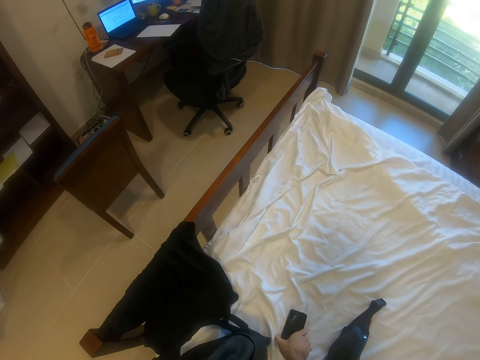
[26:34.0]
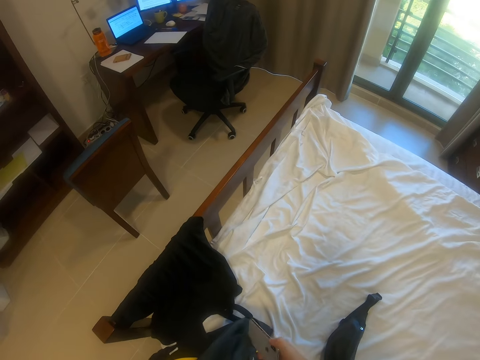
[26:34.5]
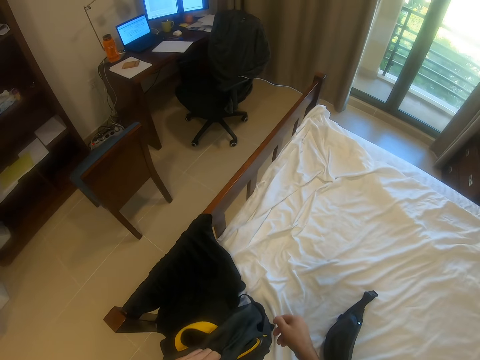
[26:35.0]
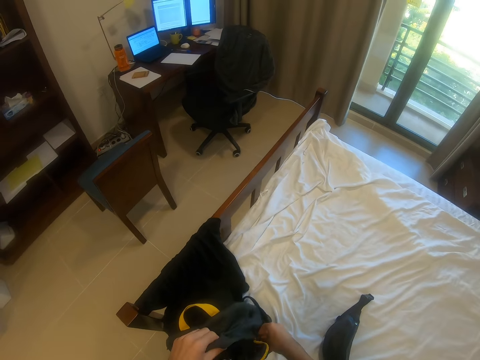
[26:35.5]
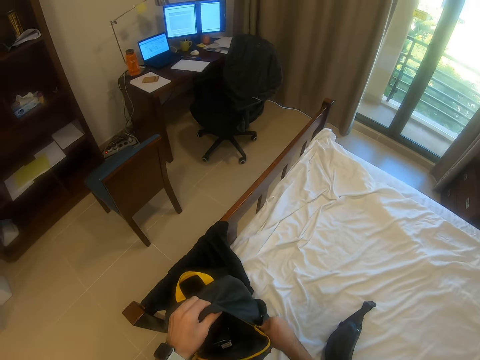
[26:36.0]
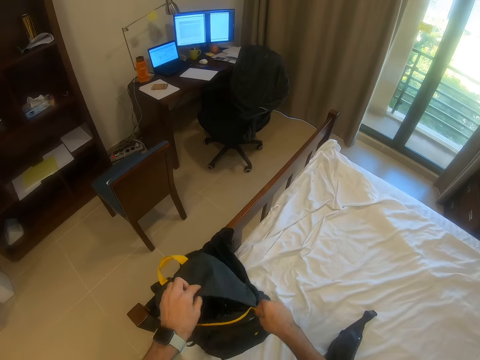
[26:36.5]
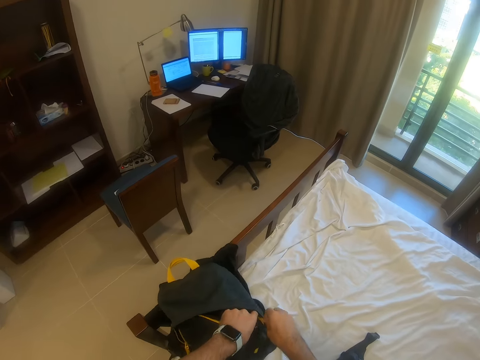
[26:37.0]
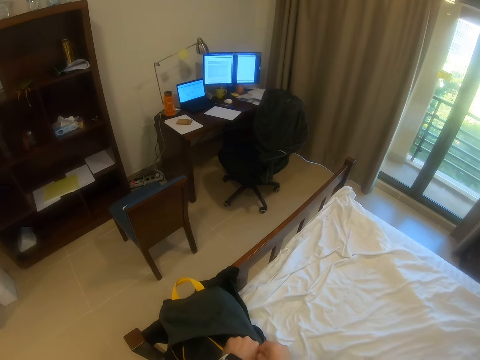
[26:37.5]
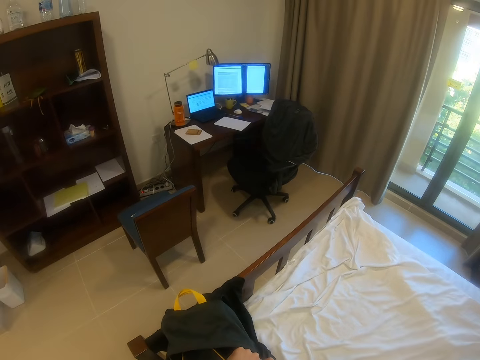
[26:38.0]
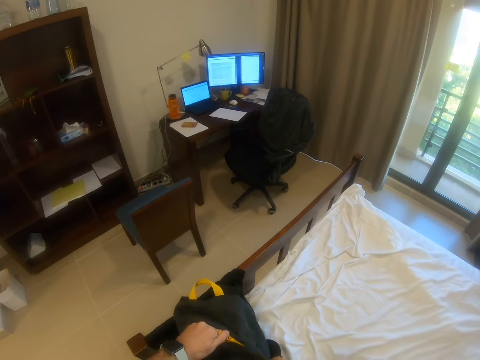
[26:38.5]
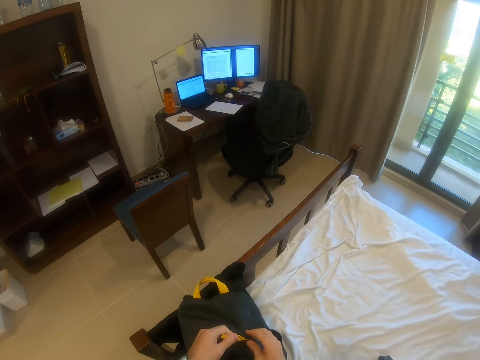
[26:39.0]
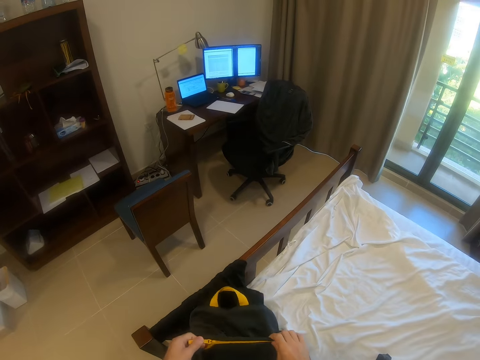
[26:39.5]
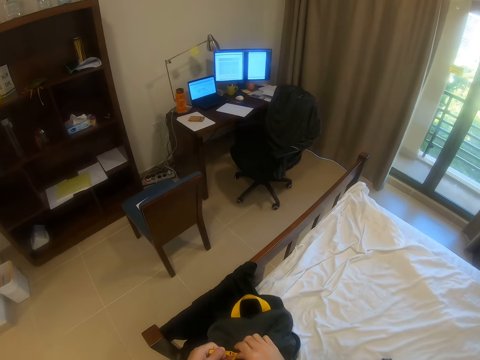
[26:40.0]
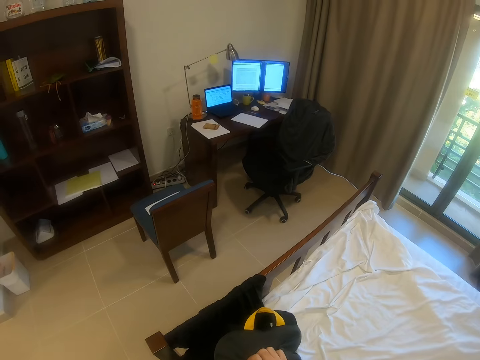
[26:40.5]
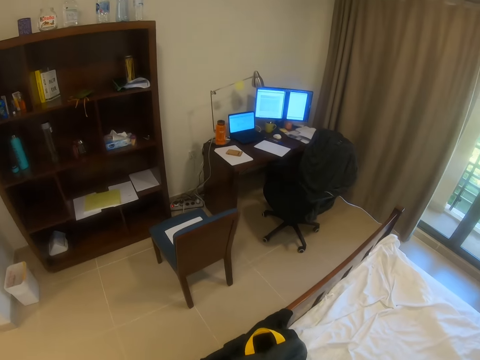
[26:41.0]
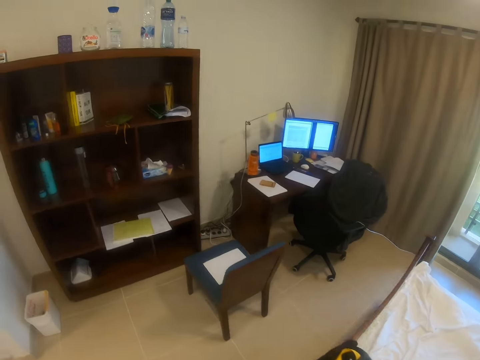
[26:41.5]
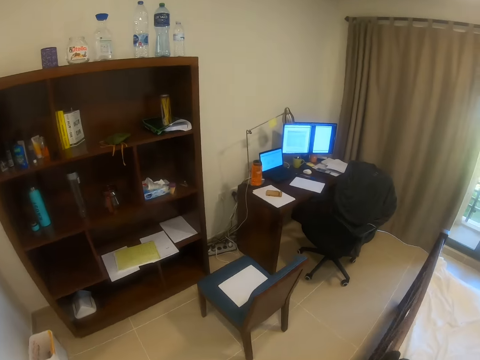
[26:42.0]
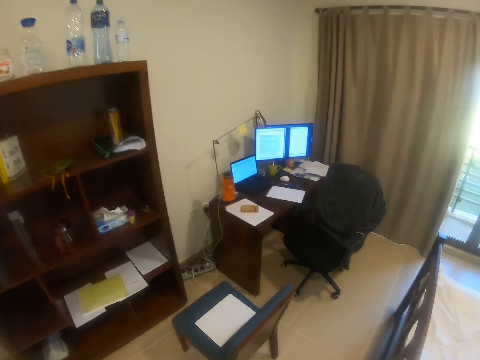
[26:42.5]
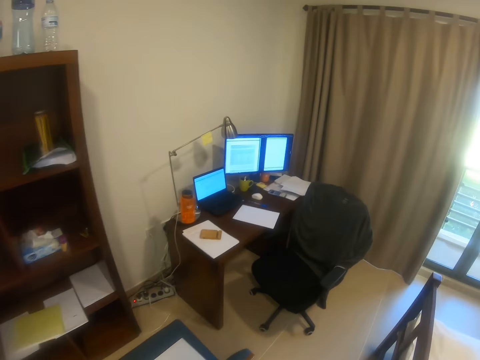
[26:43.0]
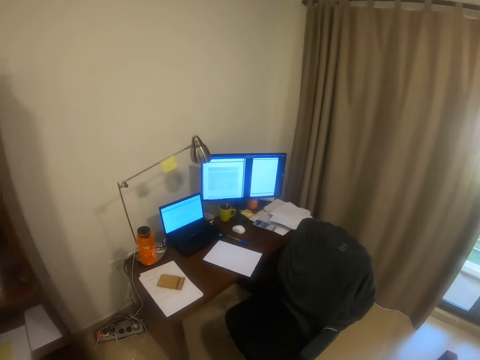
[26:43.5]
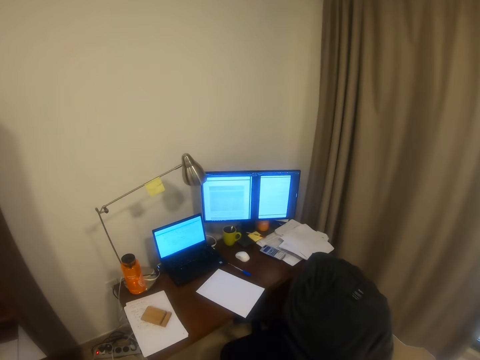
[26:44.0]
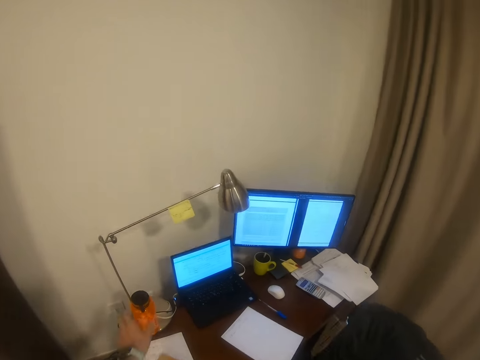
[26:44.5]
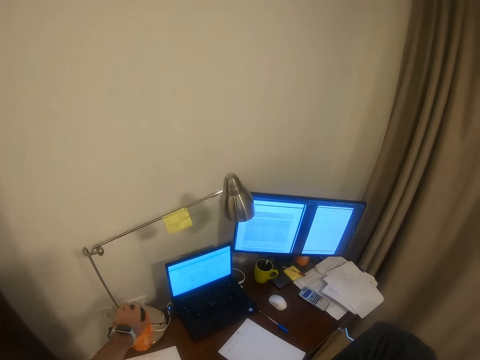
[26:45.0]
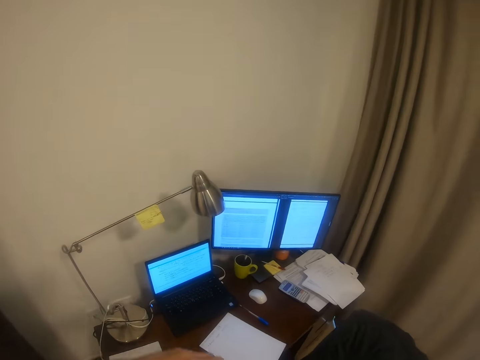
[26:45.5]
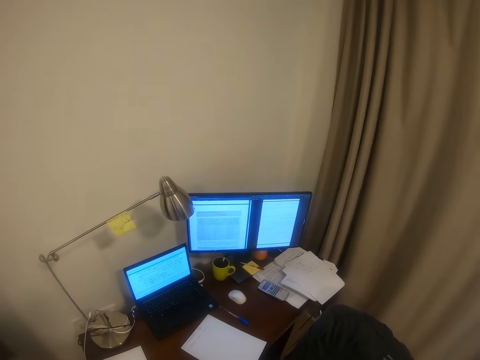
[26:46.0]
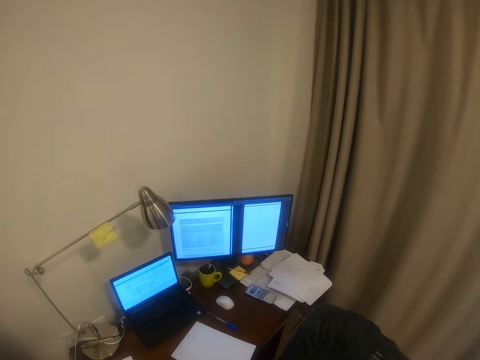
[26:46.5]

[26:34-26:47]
The camera wearer opens the bag. He picks up the phone from the bed with his right hand. He puts the phone inside the side pocket of the bag. He closes the bag with his right hand. He puts the bag on the bed and walks around the room. He picks up a water bottle from the table with his left hand.

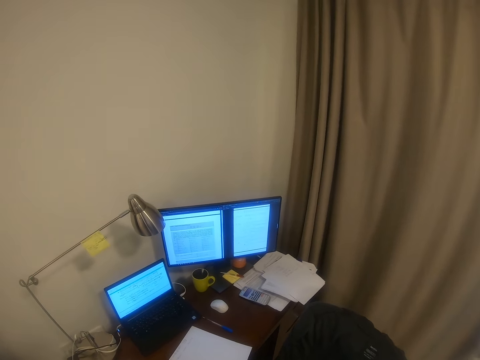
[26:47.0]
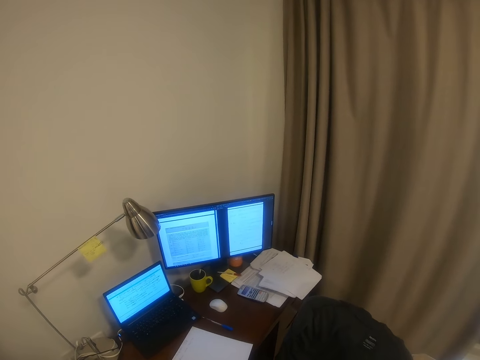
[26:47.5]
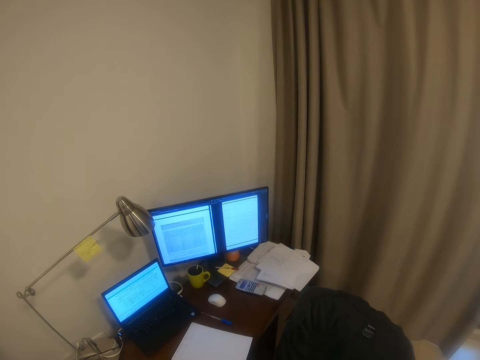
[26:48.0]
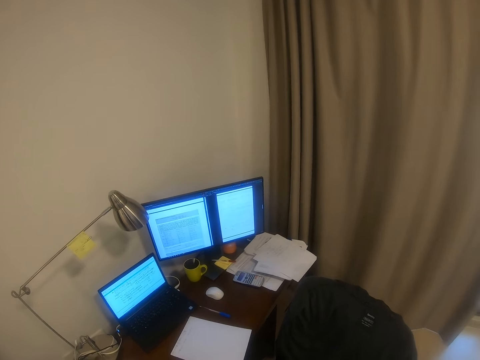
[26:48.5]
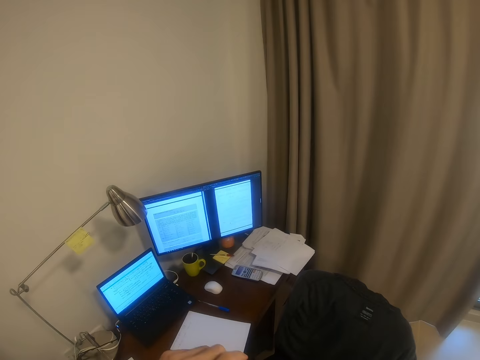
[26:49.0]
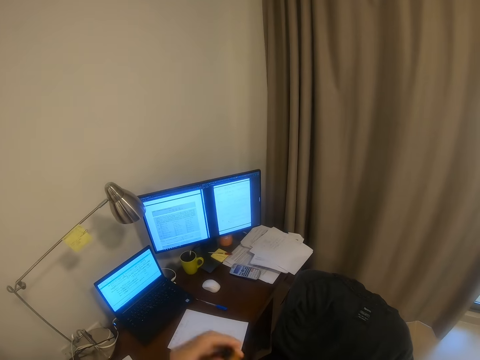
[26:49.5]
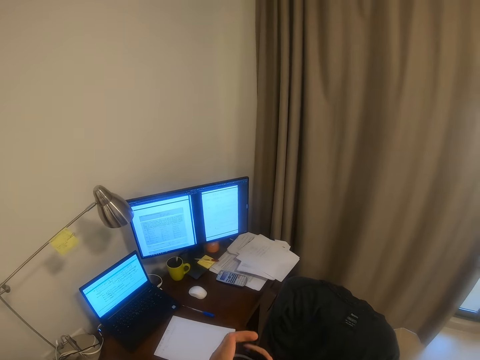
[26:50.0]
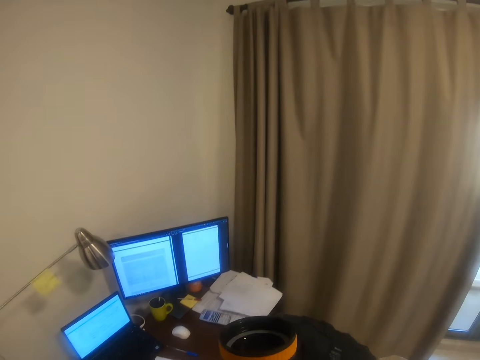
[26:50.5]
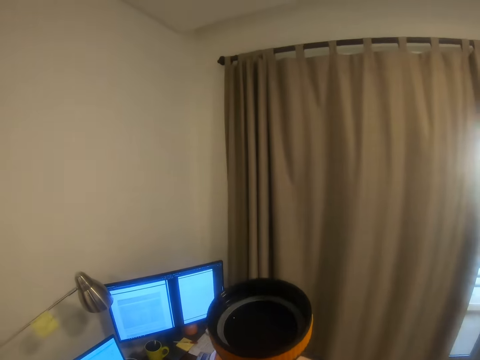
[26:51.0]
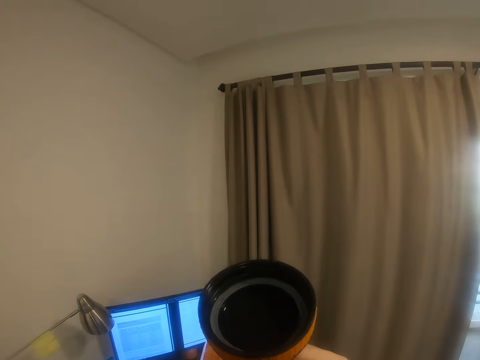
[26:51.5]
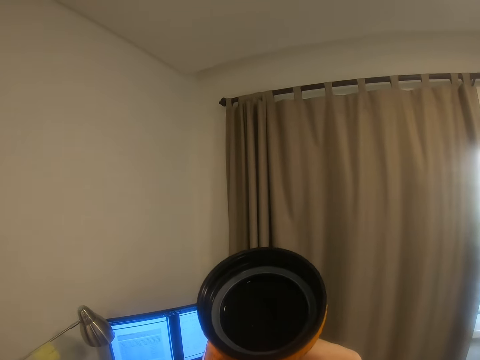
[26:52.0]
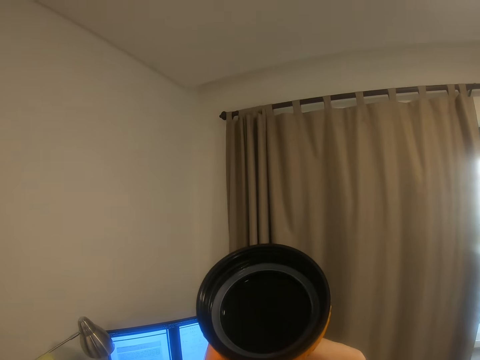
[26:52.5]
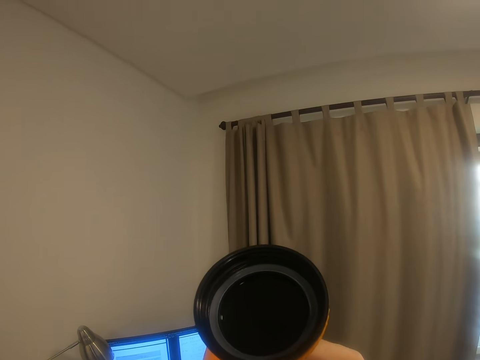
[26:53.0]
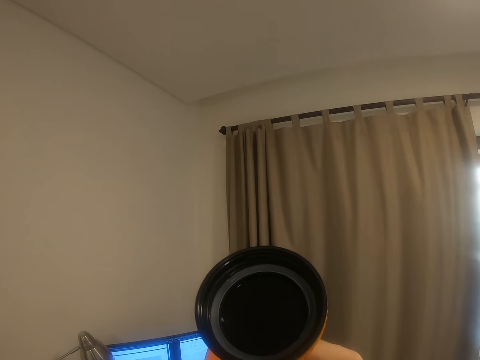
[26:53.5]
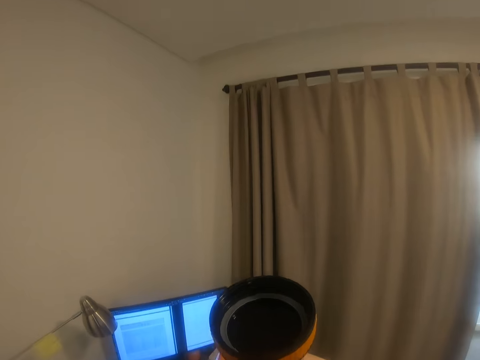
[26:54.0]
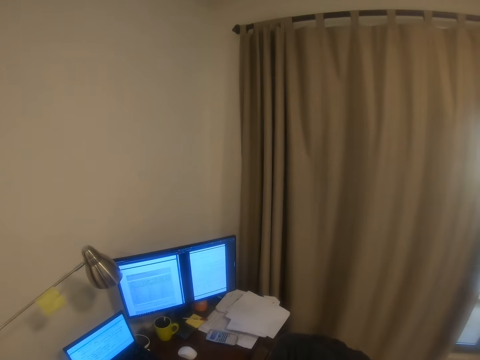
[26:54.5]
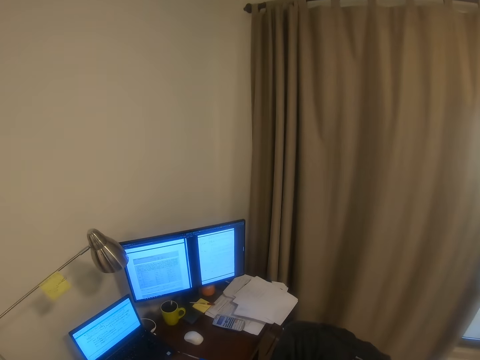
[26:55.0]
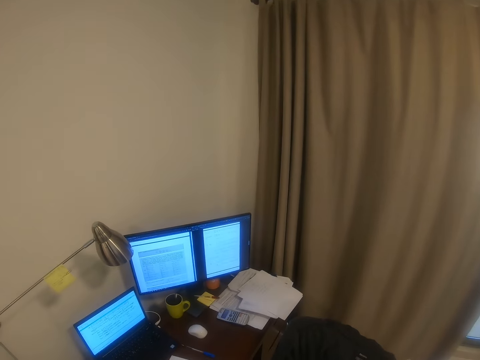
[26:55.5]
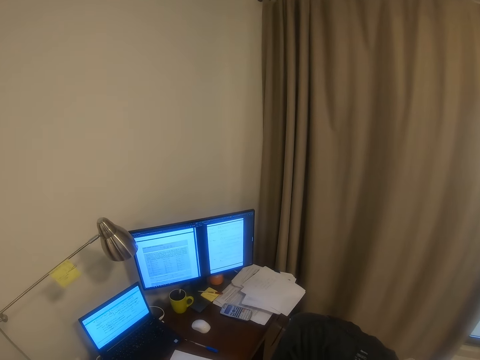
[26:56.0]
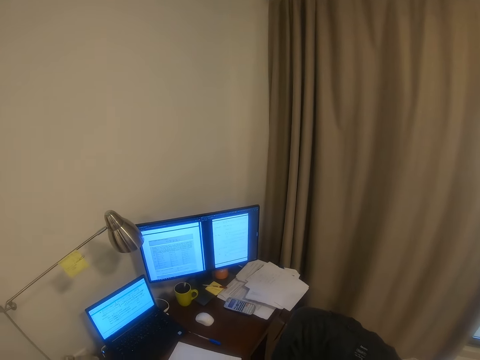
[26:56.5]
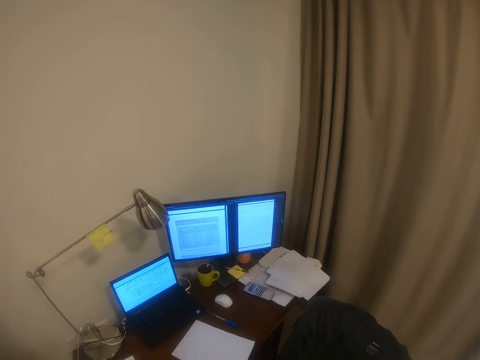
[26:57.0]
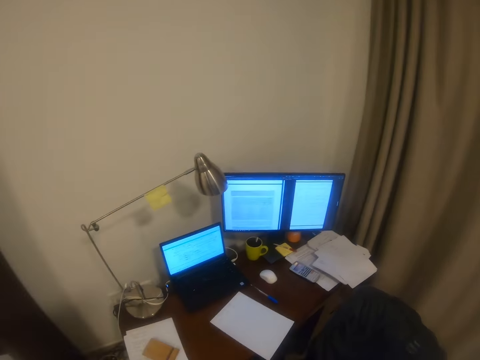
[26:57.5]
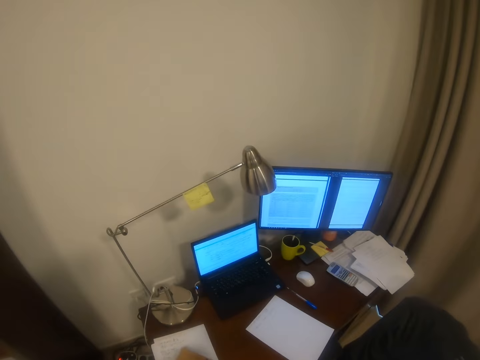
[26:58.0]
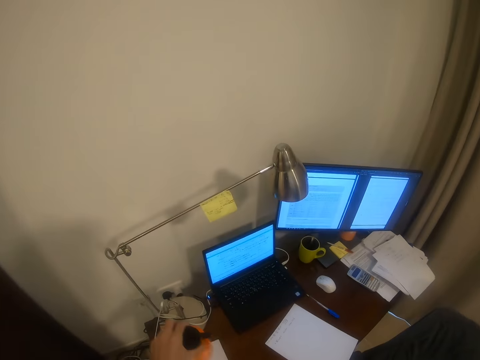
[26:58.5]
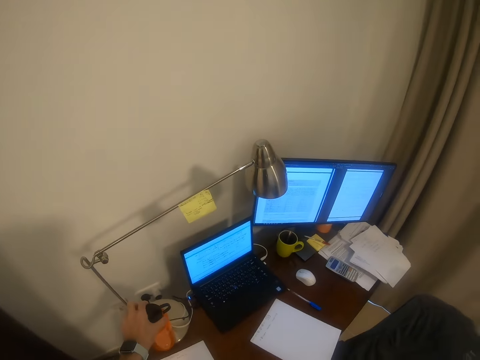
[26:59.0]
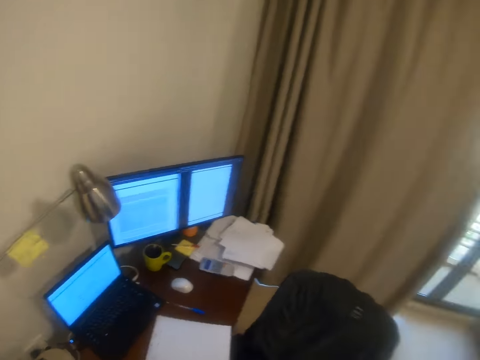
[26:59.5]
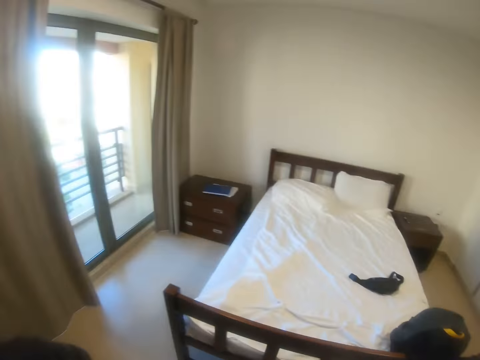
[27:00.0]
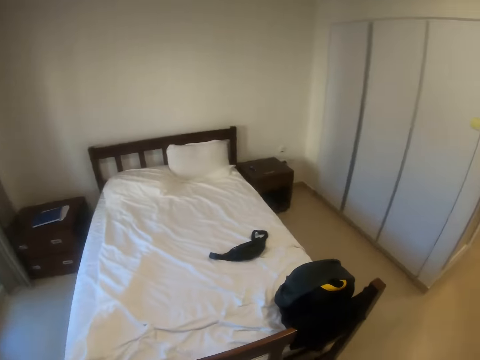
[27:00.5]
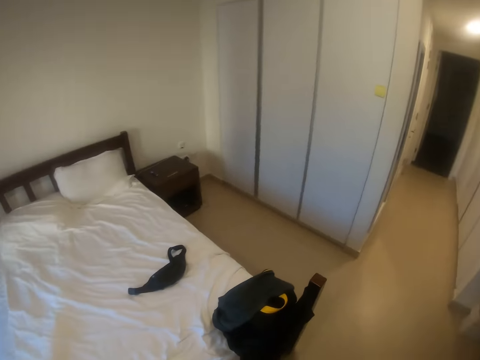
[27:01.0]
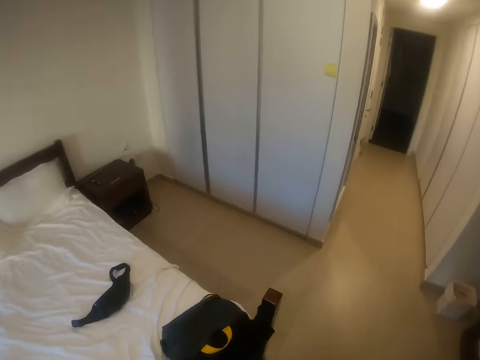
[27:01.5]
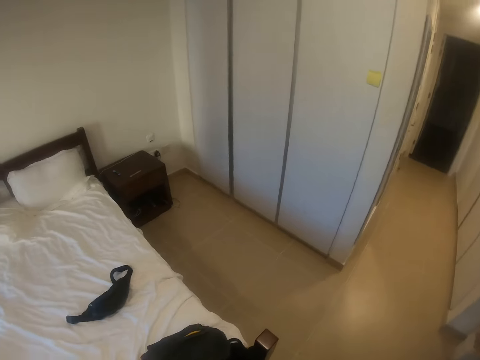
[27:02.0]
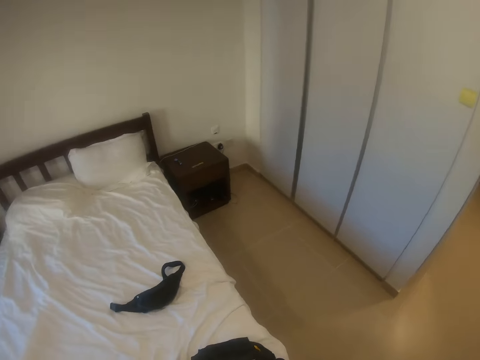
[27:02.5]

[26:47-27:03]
The camera wearer looks at the machine. He opens the cover of the water bottle with his left hand. He drinks from the water bottle. He closes the water bottle with the cover in his left hand. He drops the water bottle on the table with his left hand. He looks around the house and walks around the room.
